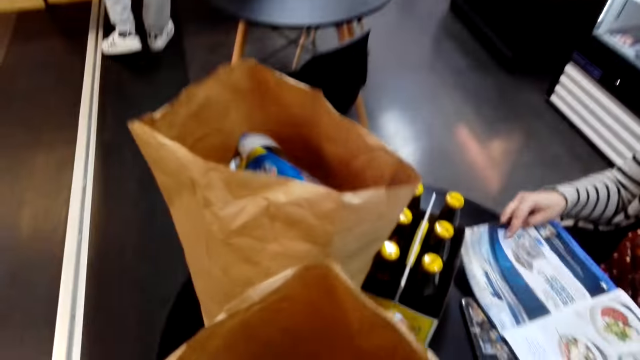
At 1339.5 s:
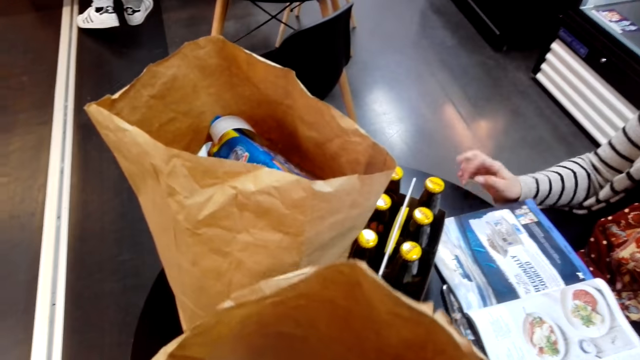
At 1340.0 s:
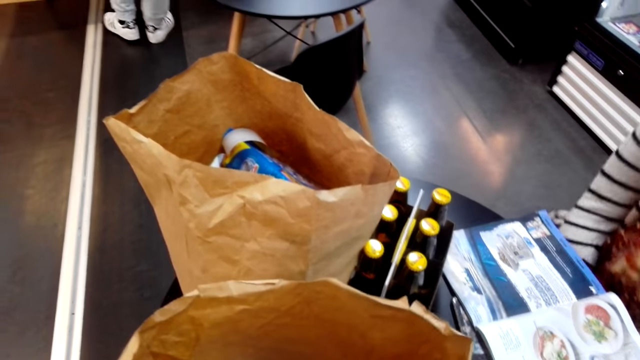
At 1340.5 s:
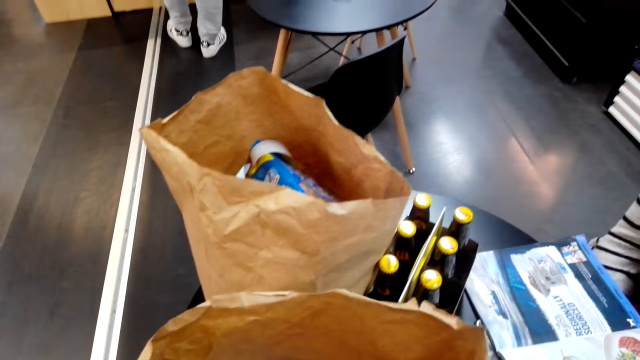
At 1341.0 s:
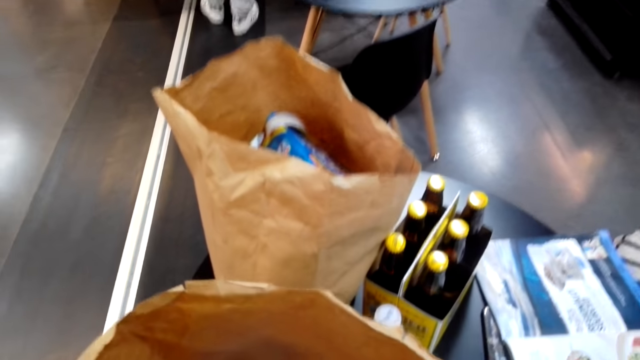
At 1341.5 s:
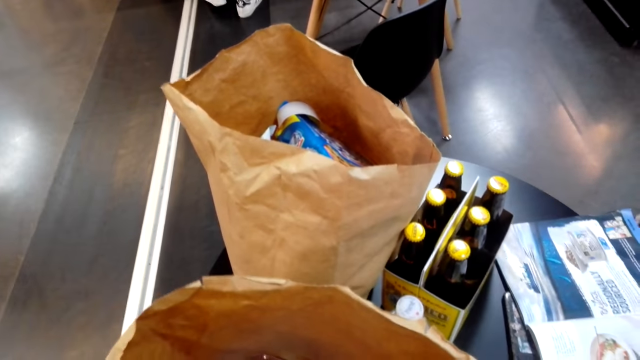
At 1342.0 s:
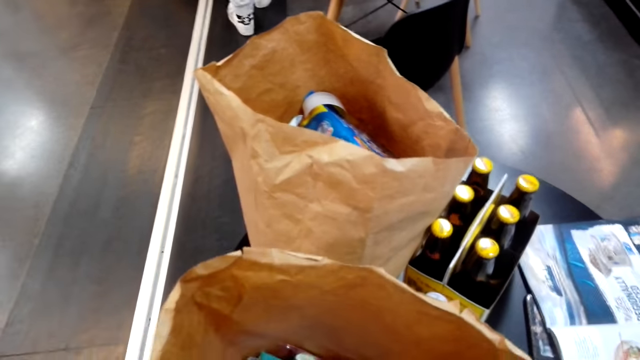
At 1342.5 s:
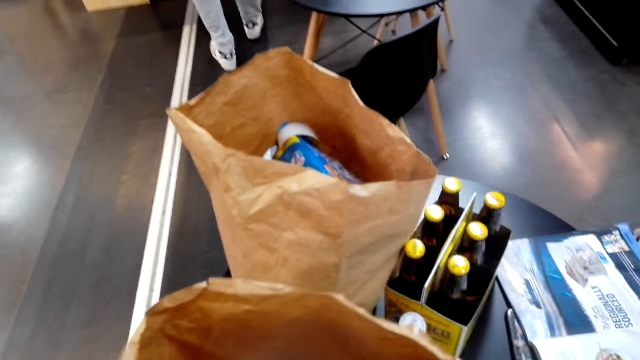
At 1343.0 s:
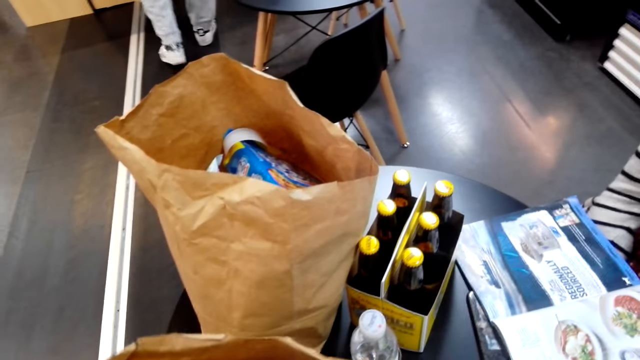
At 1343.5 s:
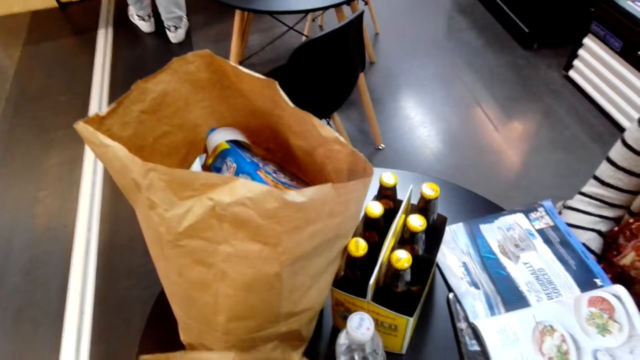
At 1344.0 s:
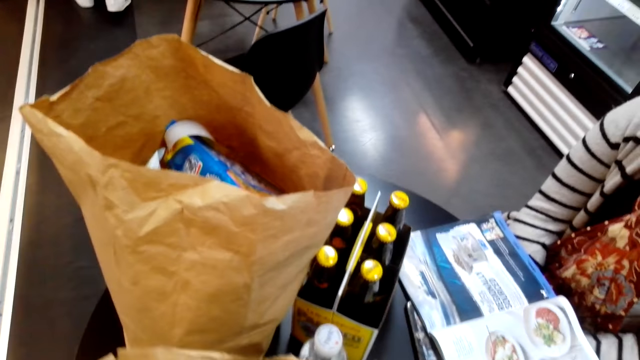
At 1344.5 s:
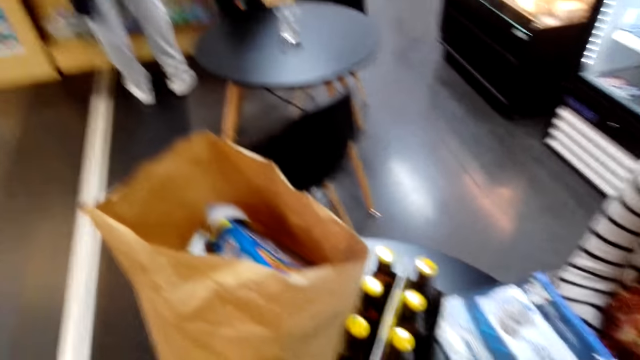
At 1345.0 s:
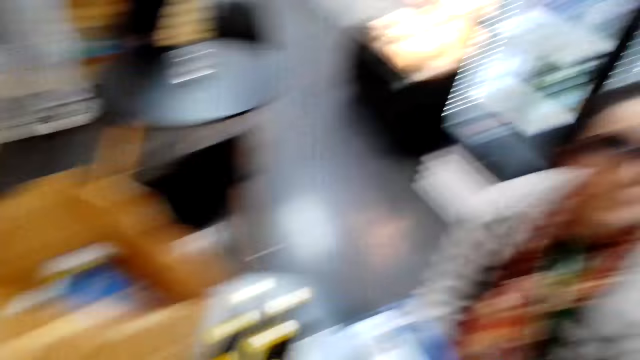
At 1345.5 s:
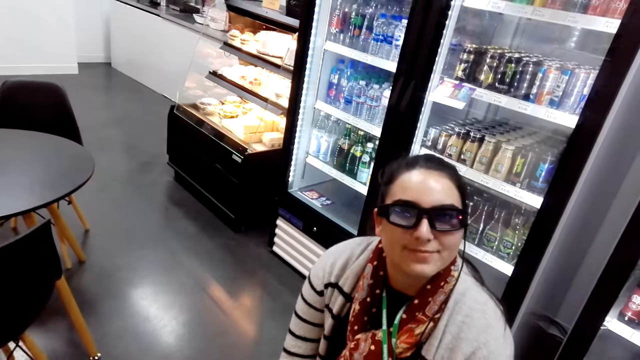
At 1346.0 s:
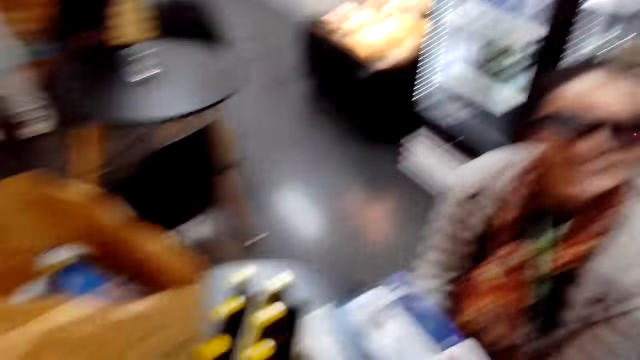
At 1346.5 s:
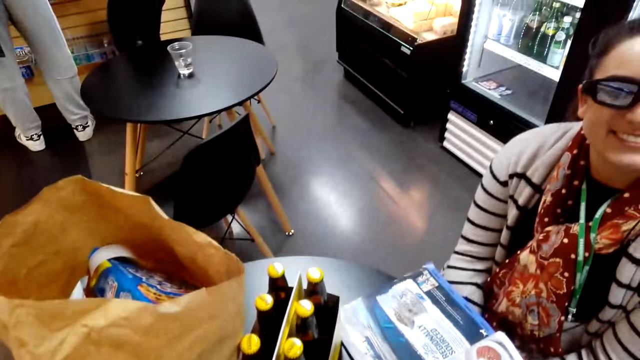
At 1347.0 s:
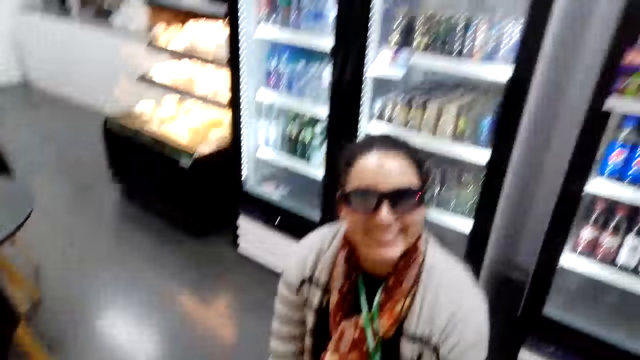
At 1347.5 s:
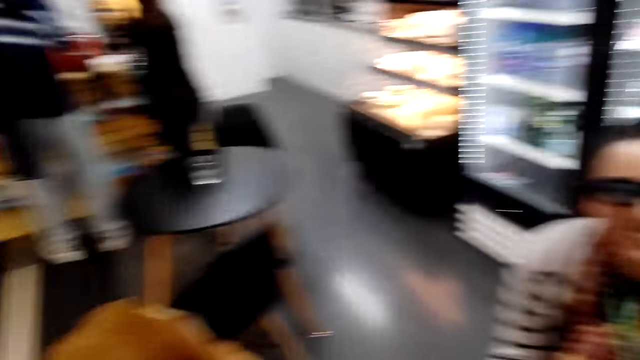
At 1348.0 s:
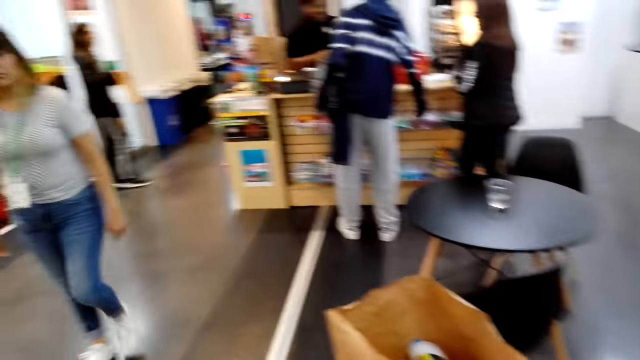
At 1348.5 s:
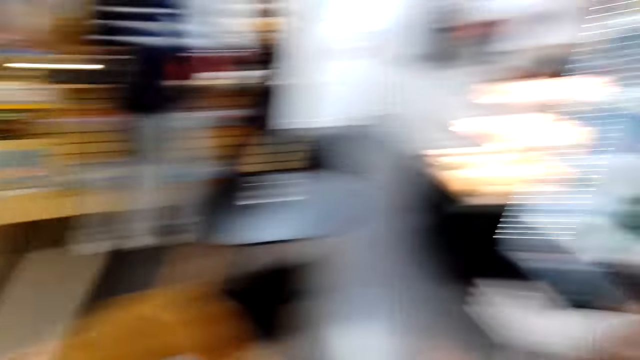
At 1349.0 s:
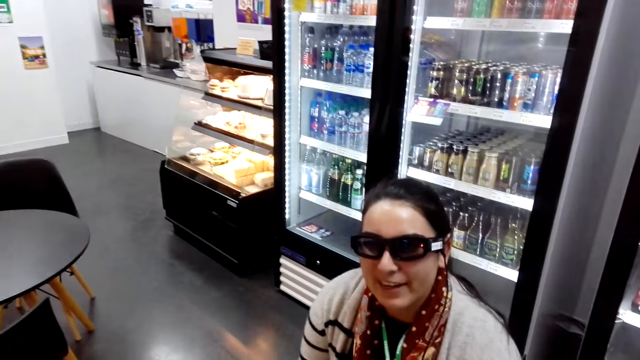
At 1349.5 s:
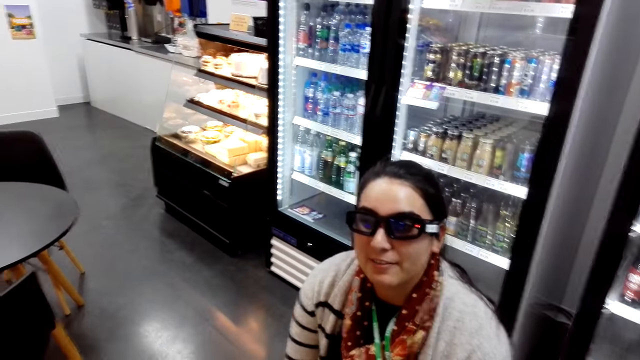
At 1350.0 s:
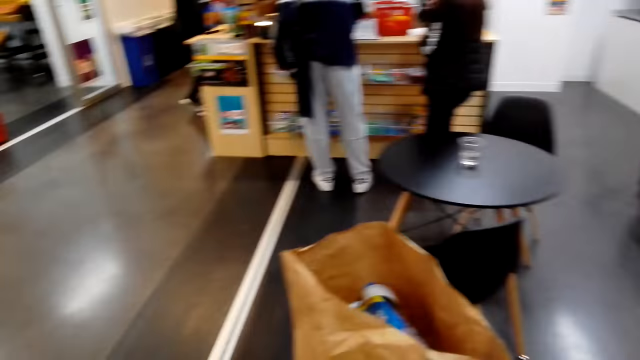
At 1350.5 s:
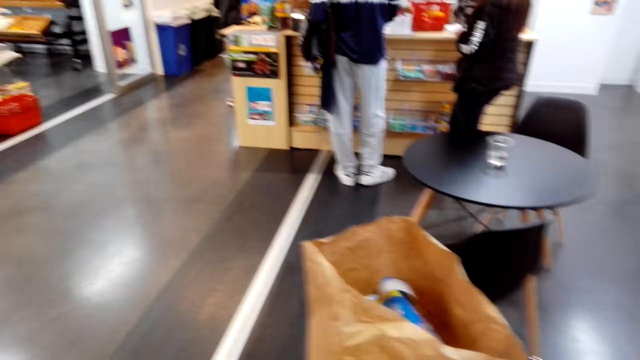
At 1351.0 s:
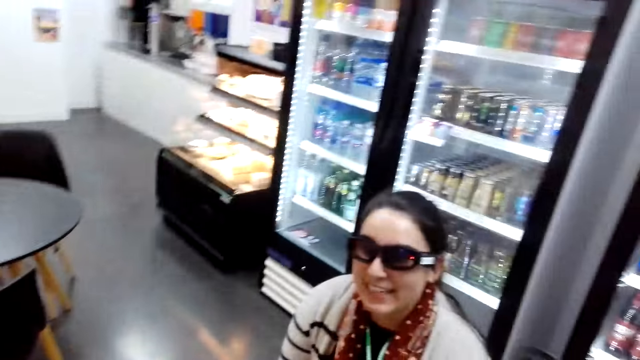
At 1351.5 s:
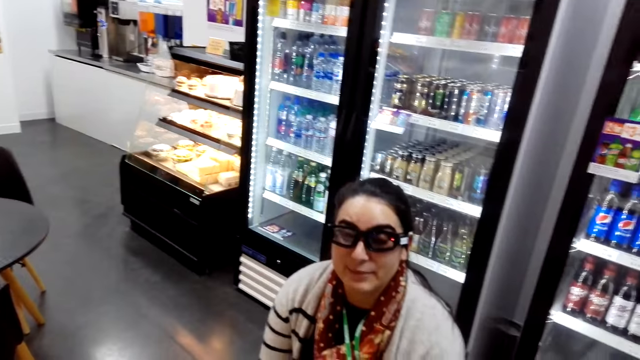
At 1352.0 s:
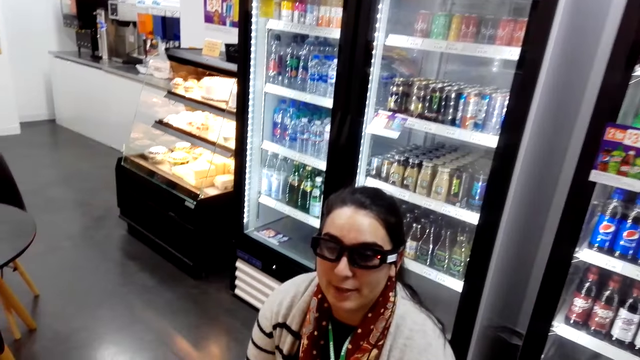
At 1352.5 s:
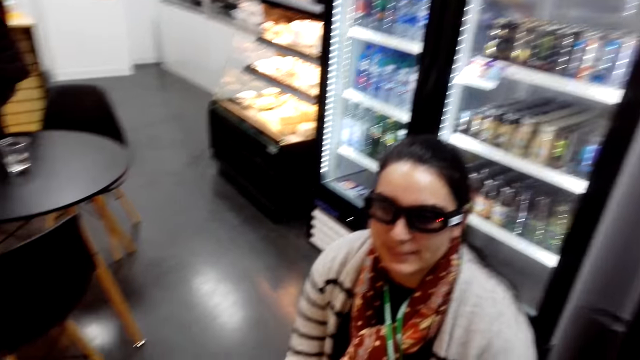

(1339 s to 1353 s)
A person puts the magazine on the table. The camera wearer touches the bag. Another person moves. The first person interacts with the camera wearer. Another person moves. Another person walks in the room. Another person walks in the room. The first person interacts with the camera wearer.

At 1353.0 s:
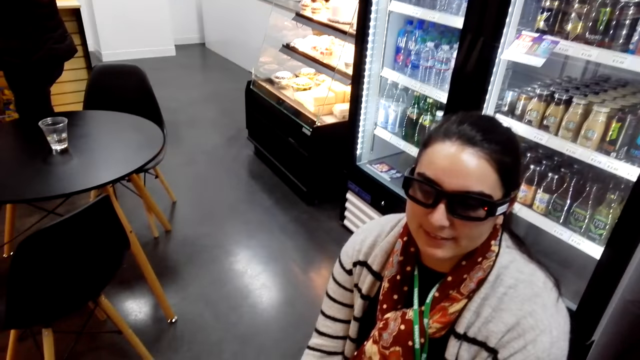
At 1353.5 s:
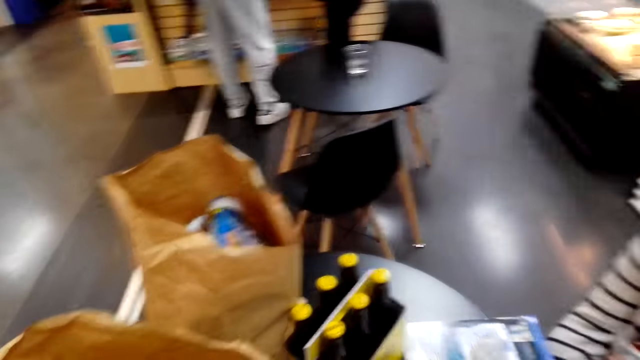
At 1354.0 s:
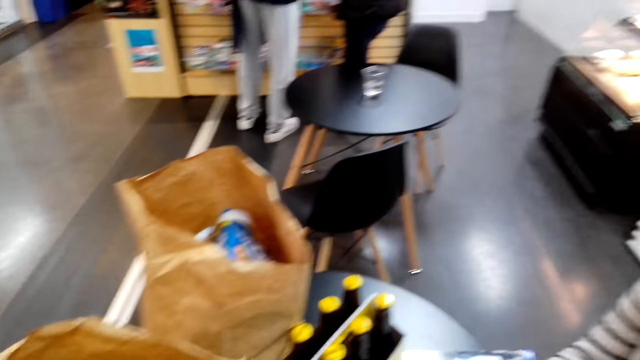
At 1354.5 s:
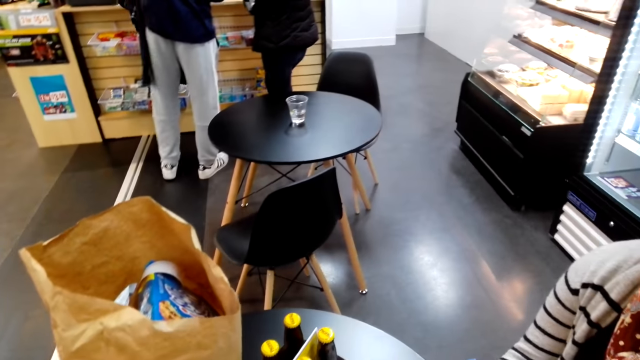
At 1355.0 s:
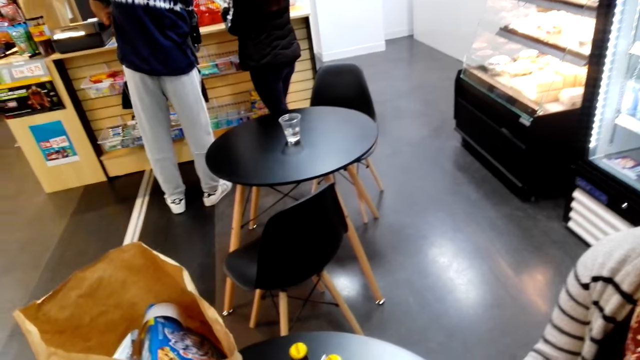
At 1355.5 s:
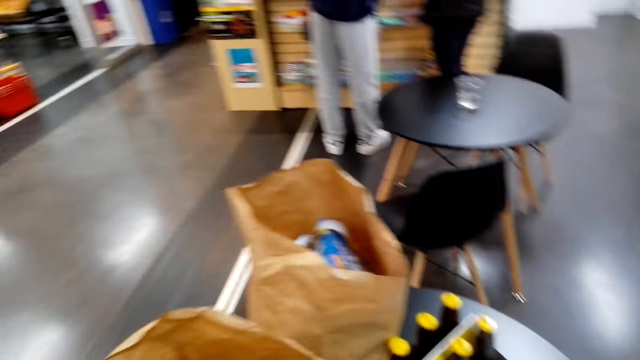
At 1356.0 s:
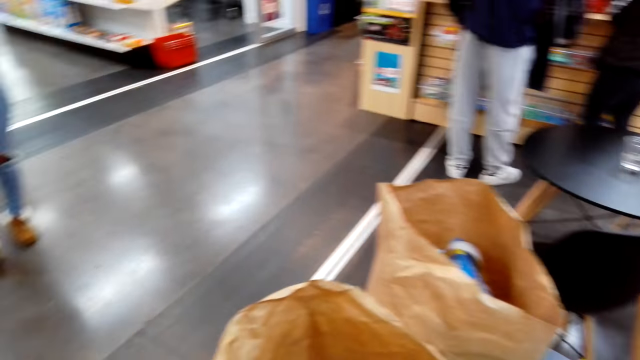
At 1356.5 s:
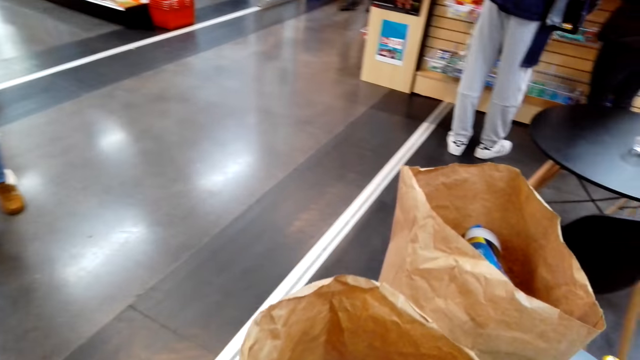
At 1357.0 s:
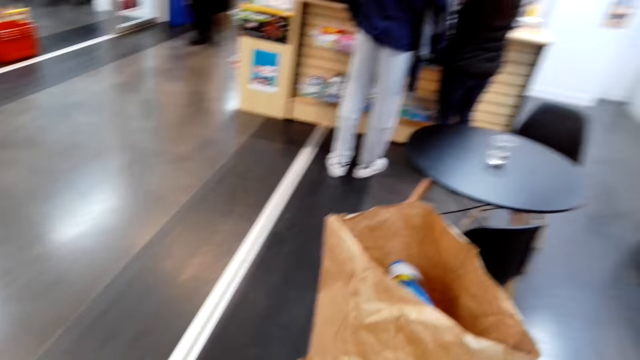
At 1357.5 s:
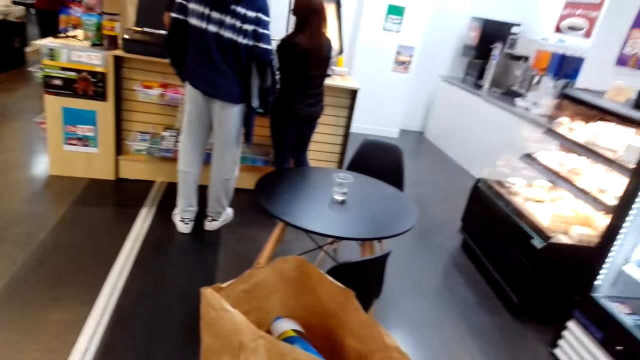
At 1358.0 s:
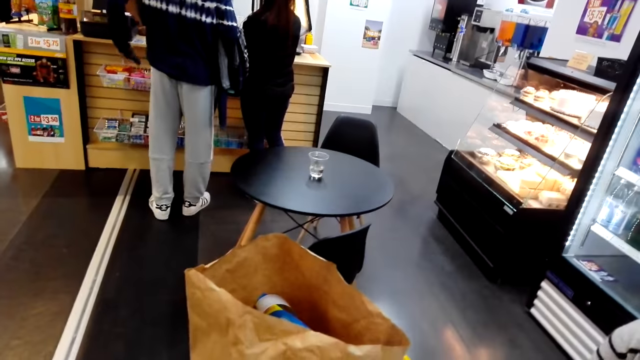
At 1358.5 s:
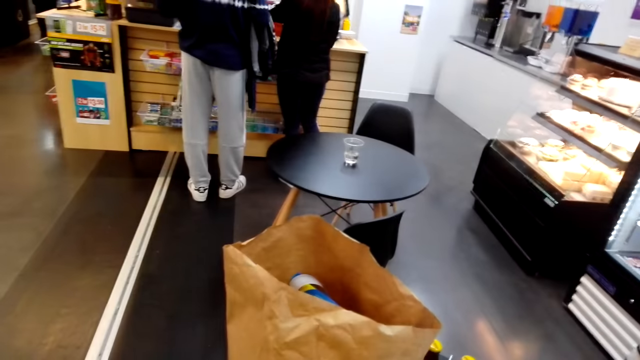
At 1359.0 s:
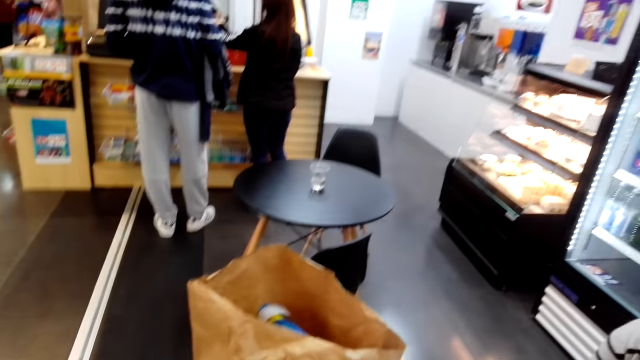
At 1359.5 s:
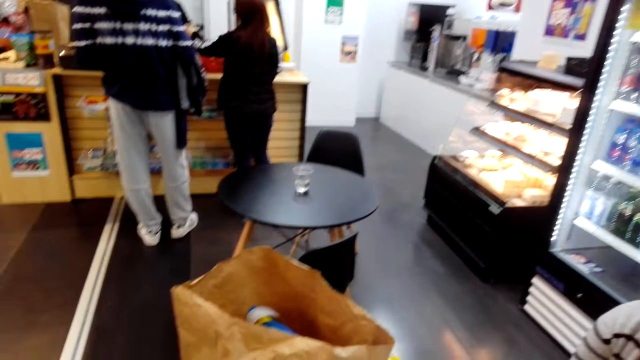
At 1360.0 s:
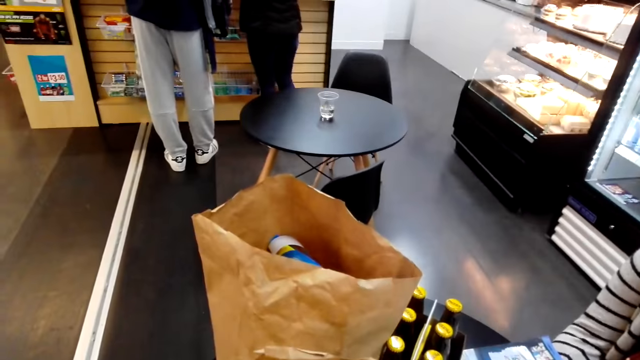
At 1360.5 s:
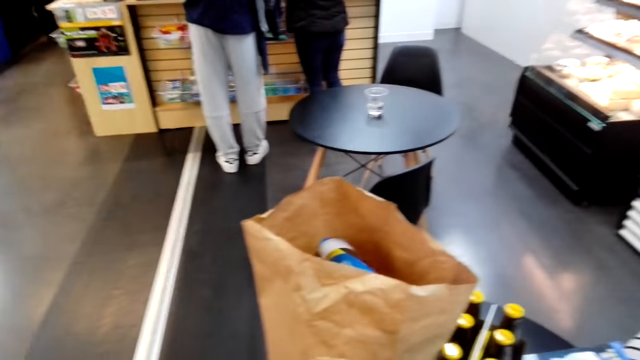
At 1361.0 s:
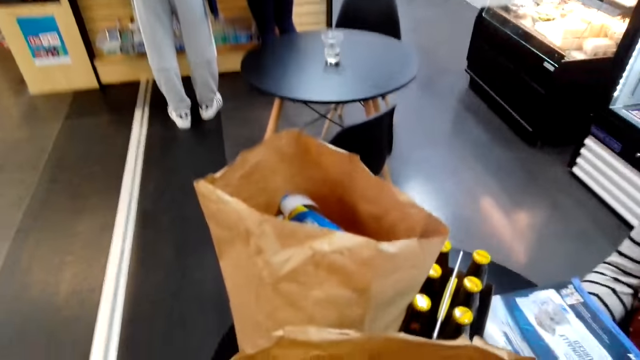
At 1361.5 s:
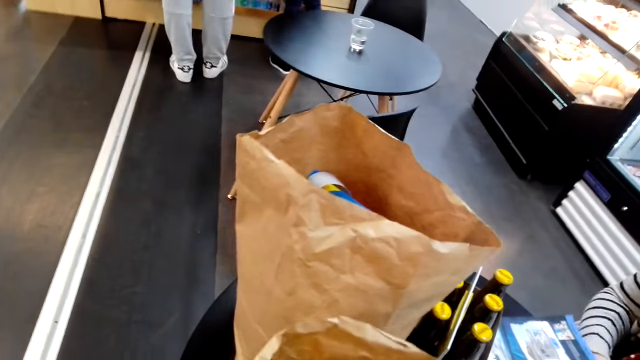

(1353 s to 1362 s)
A person removes a wallet from the pocket.
